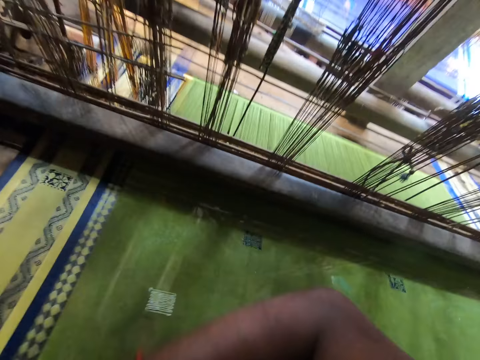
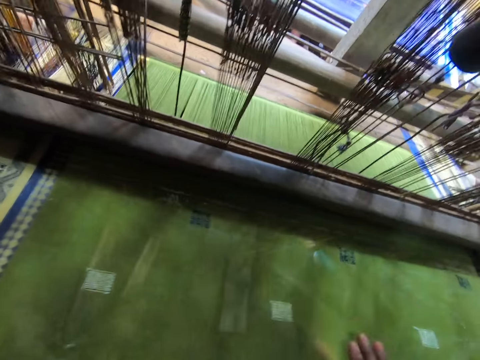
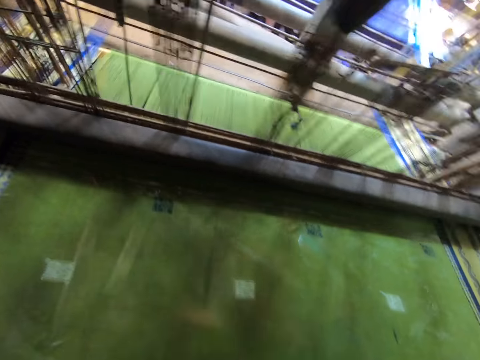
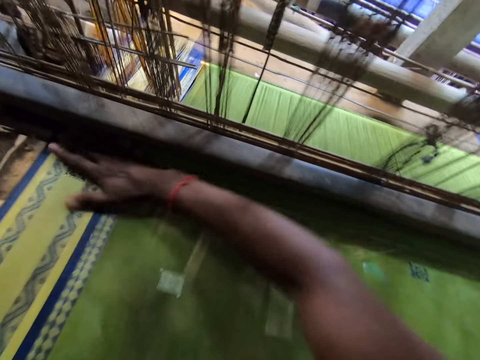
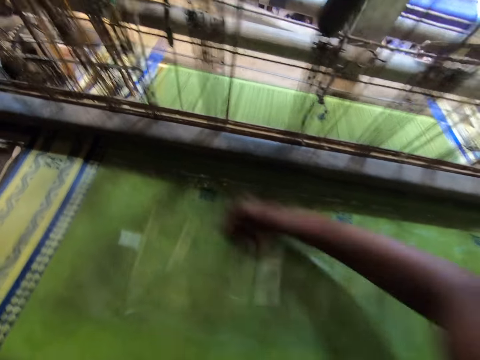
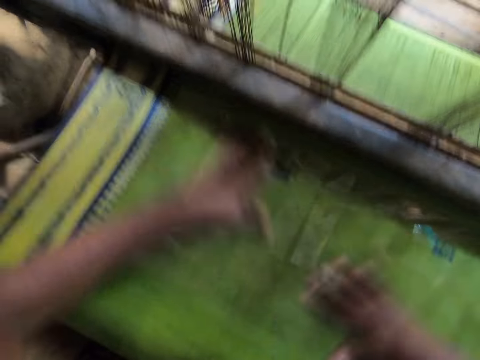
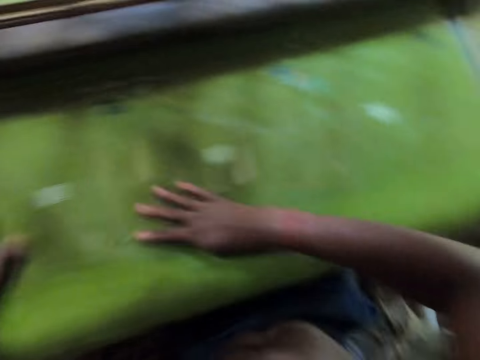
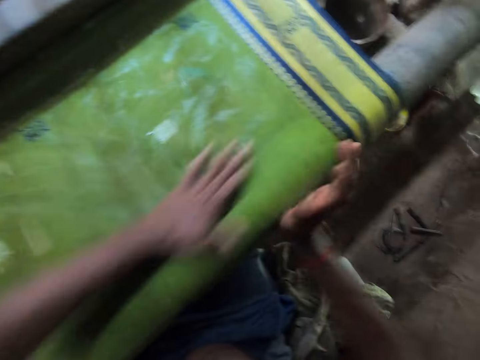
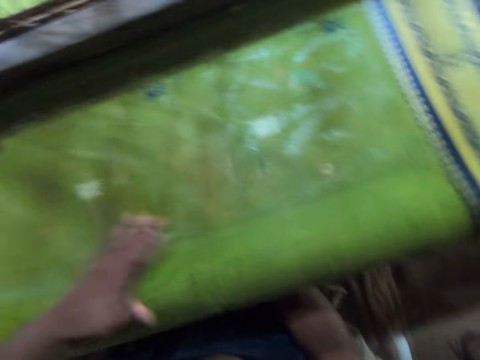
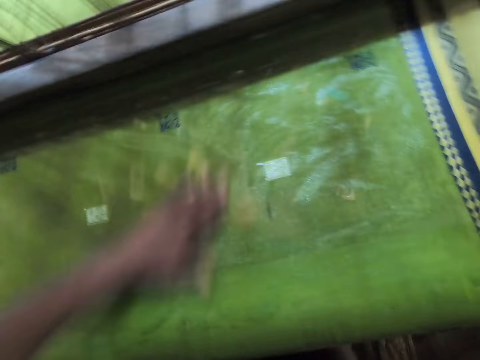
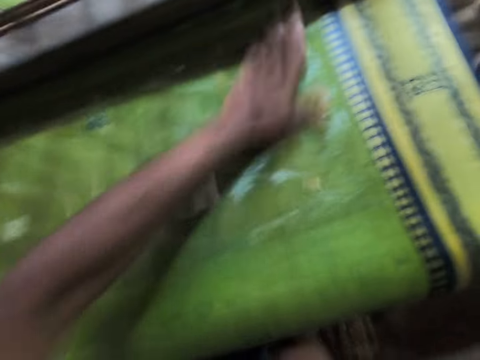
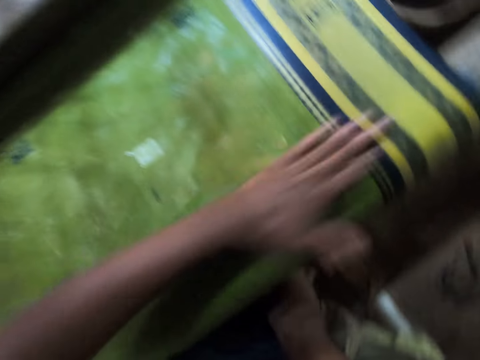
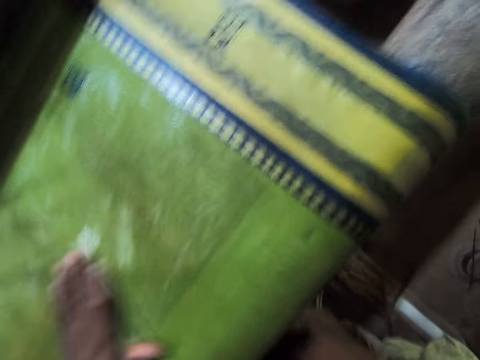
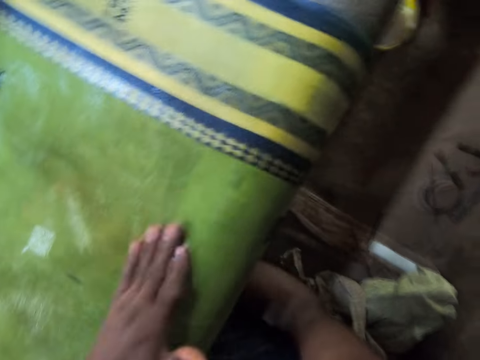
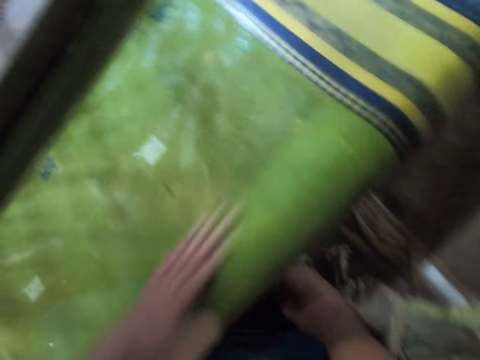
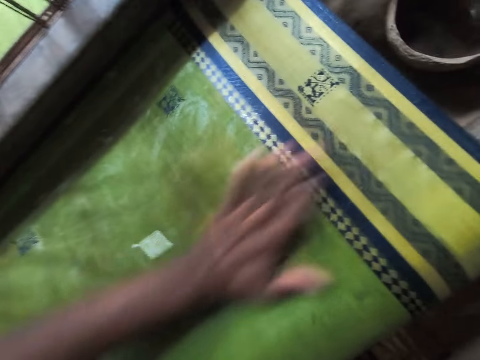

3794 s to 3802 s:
The camera wearer smoothes the fabric with both hands.

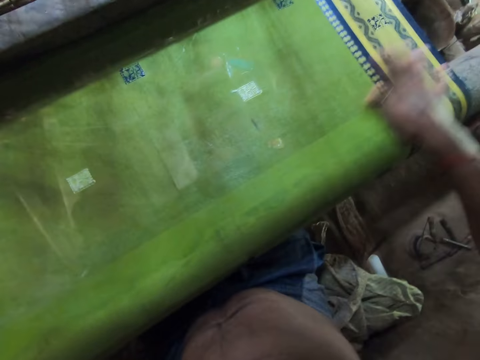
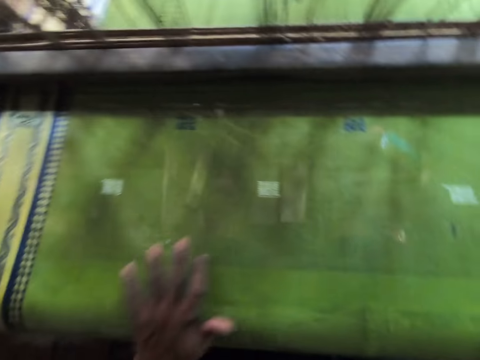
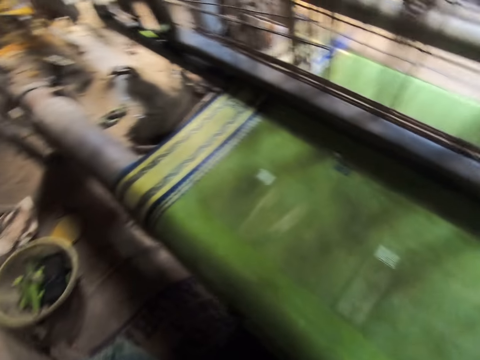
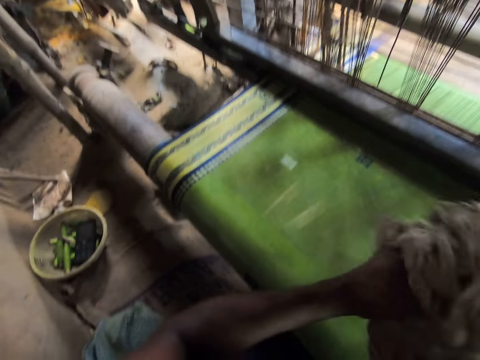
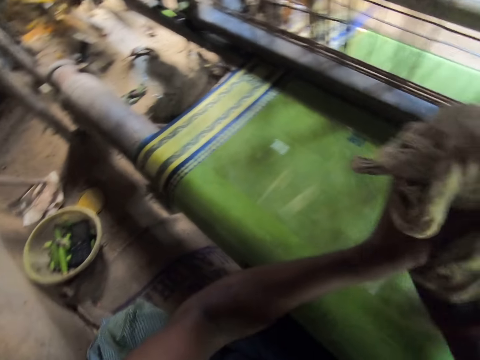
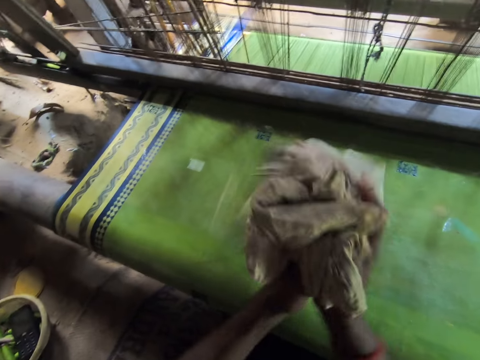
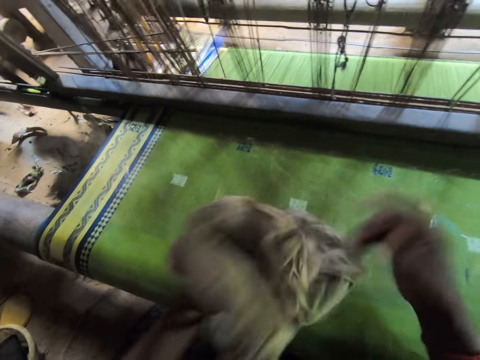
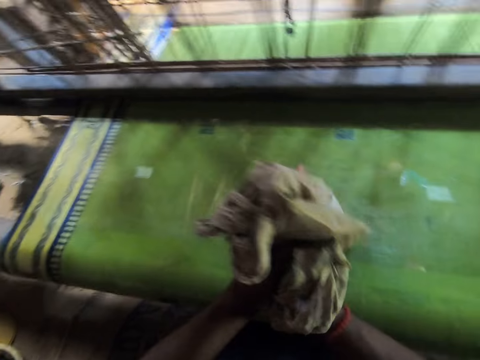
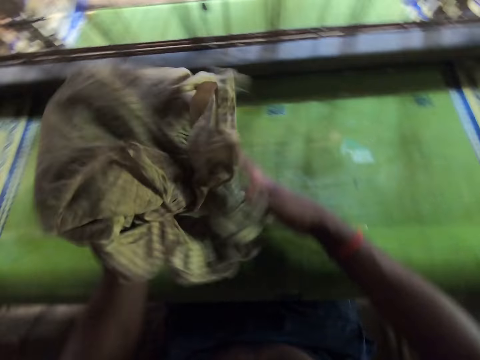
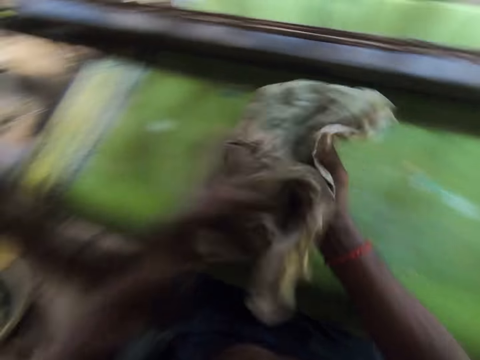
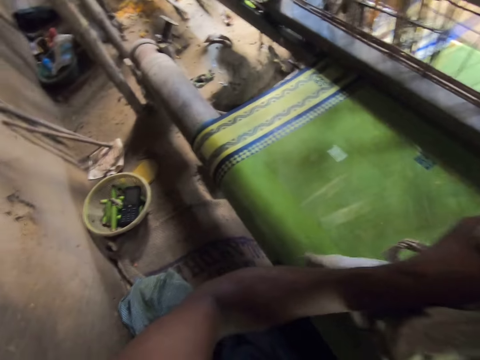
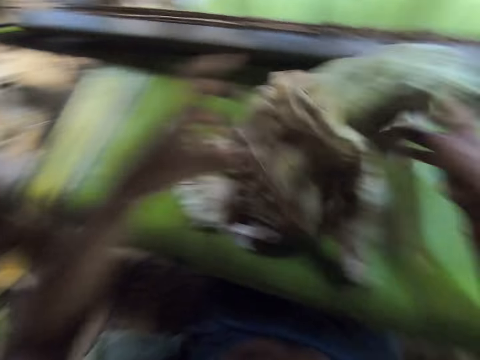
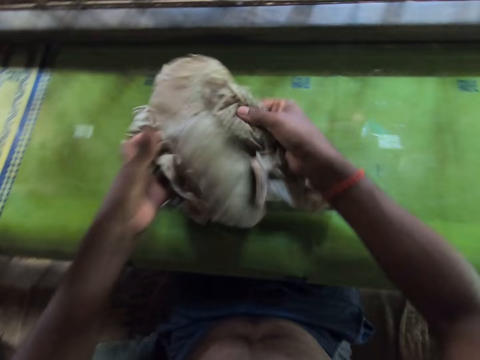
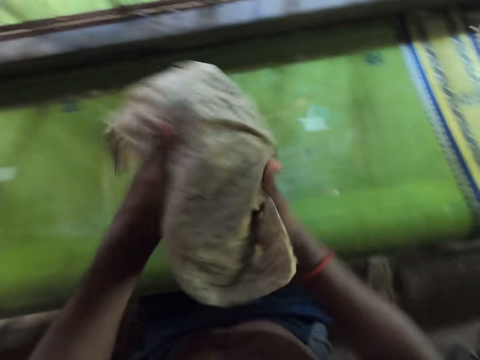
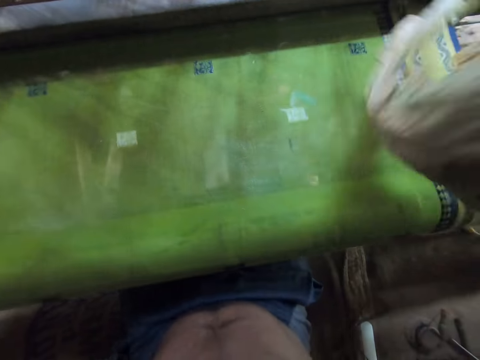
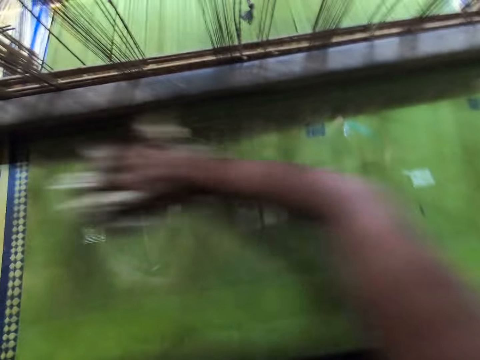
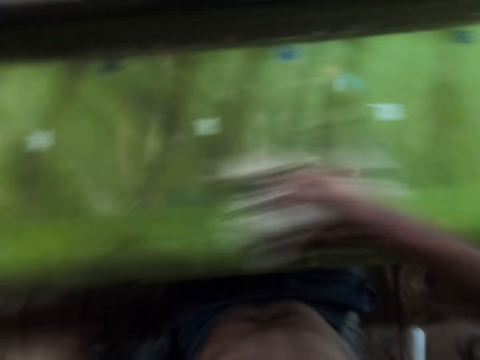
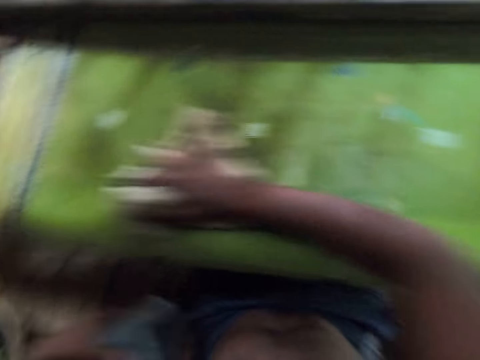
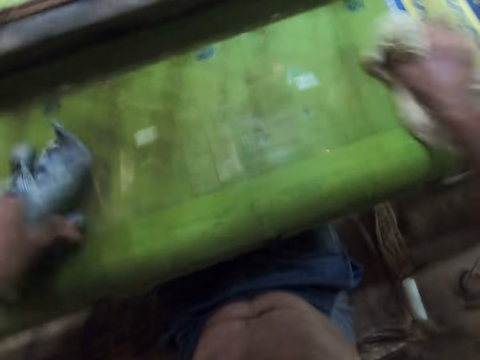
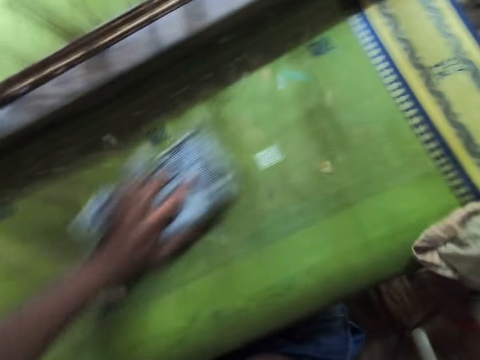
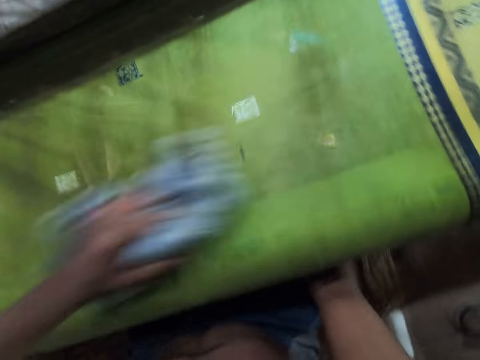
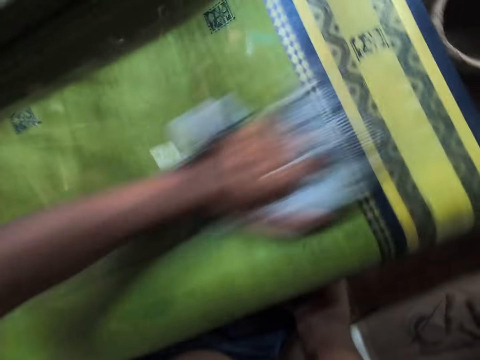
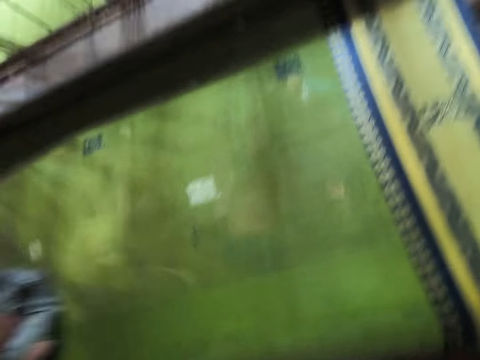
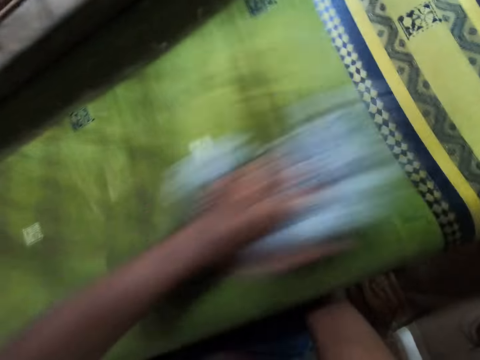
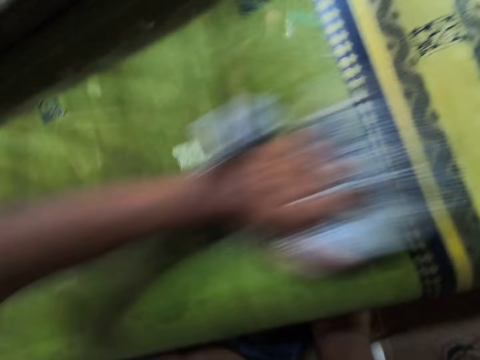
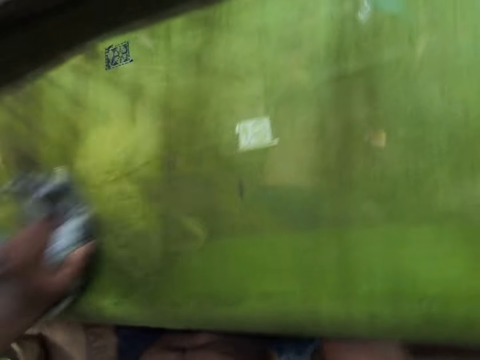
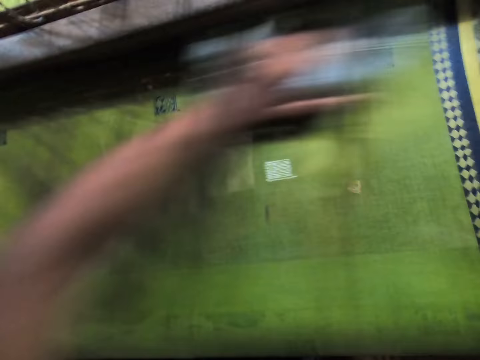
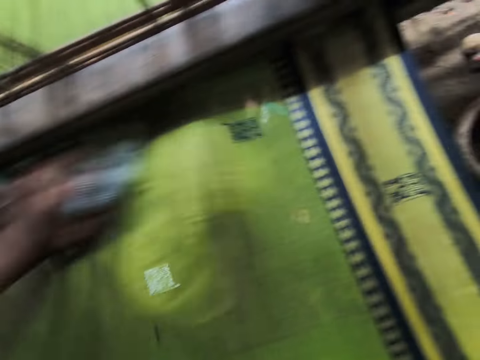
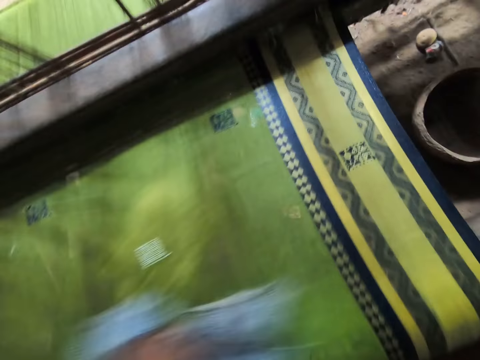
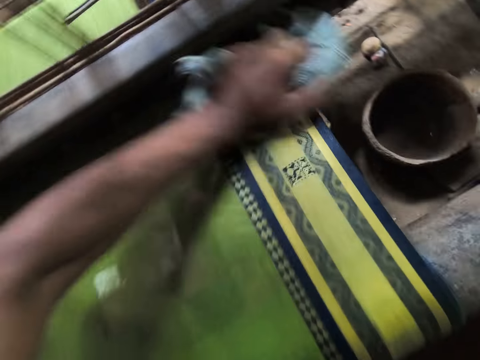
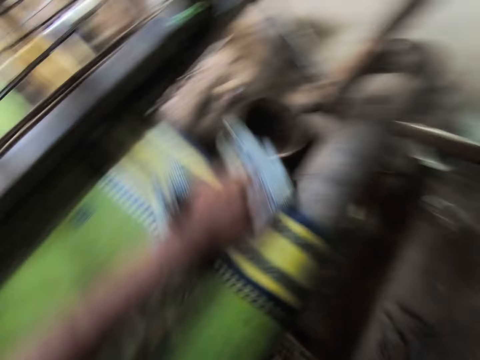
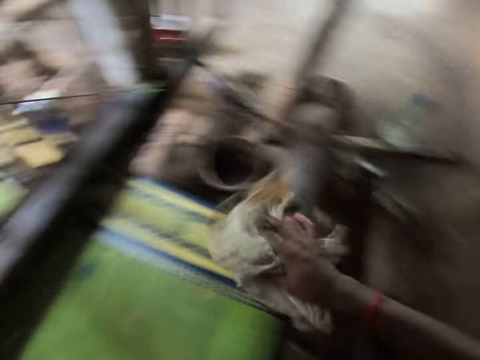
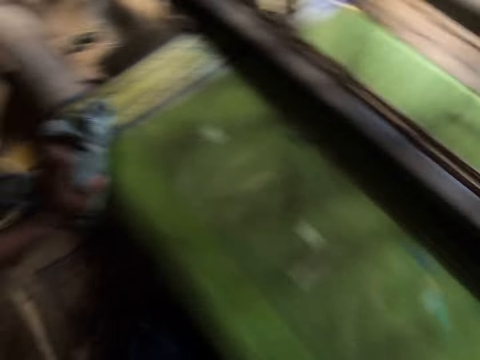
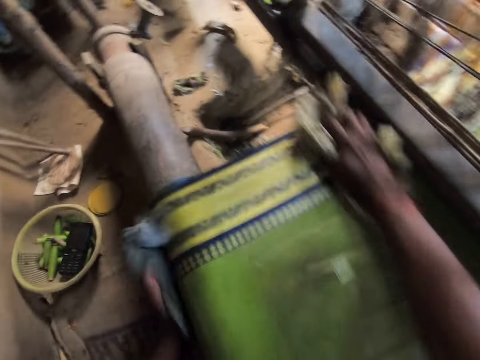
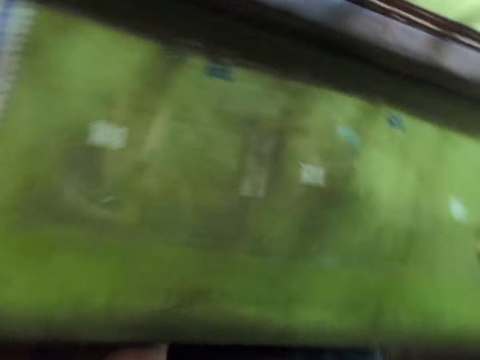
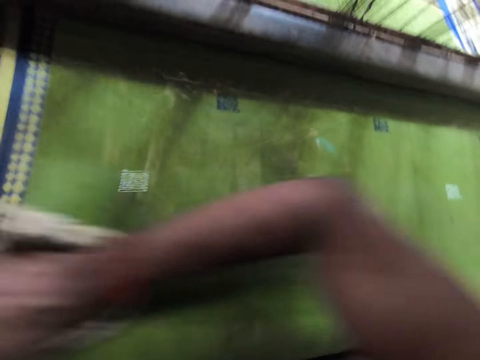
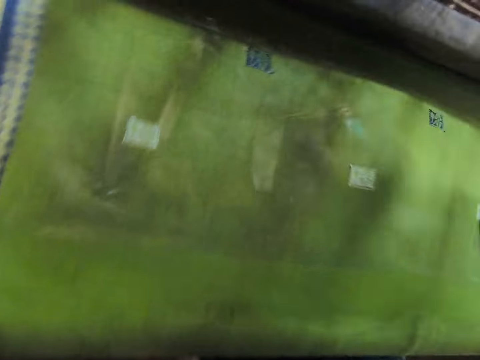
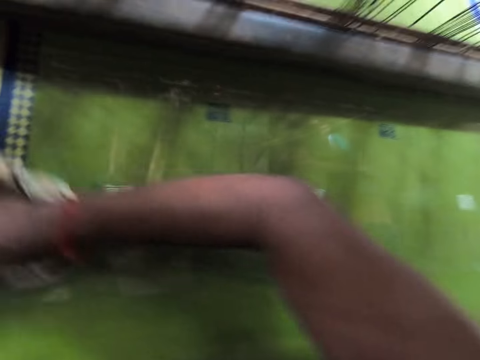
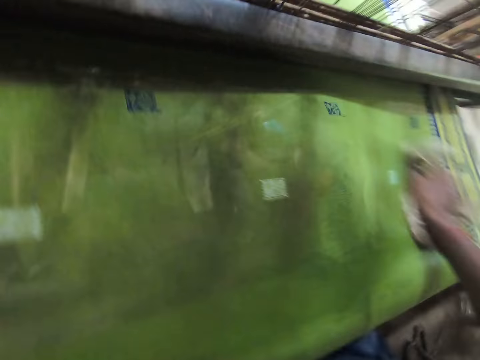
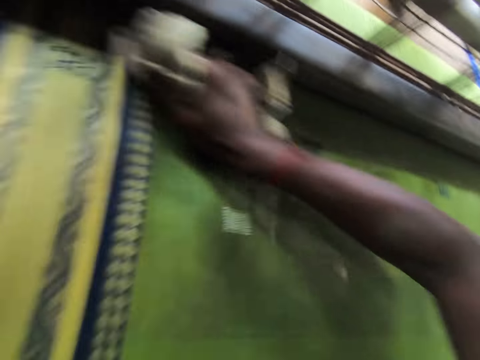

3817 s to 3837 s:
The camera wearer cleans both hands with a piece of cloth. He drops the cloth on the fabric, picks up the cloth and wipes the fabric with the cloth. He smoothens the fabric with the piece of cloth in his right hand. He smoothens the fabric with the piece of cloth in his left hand.
